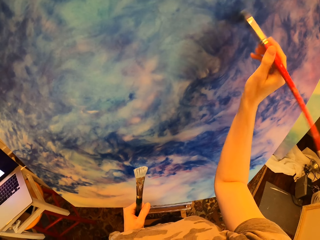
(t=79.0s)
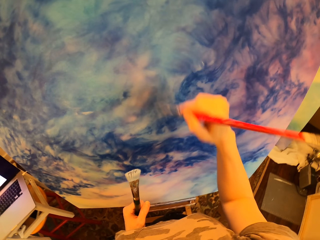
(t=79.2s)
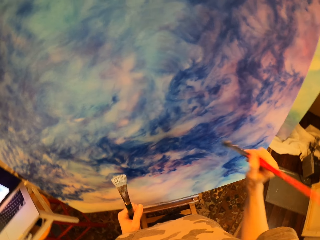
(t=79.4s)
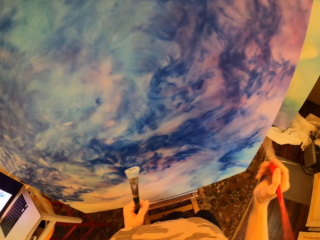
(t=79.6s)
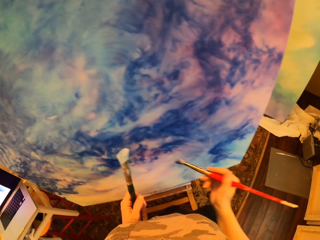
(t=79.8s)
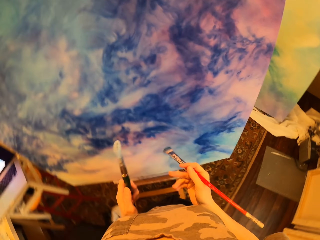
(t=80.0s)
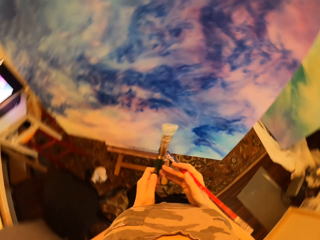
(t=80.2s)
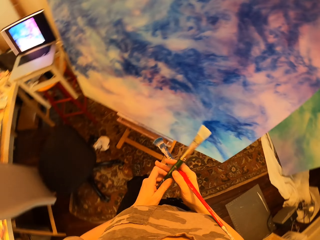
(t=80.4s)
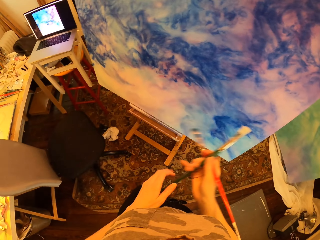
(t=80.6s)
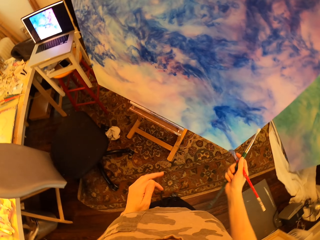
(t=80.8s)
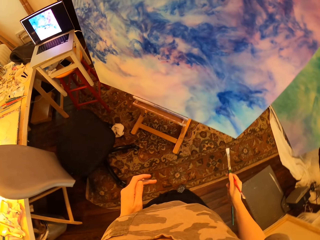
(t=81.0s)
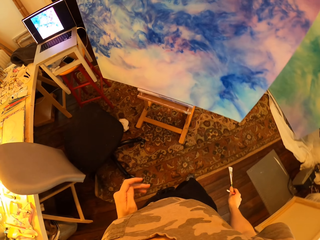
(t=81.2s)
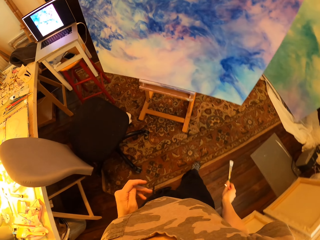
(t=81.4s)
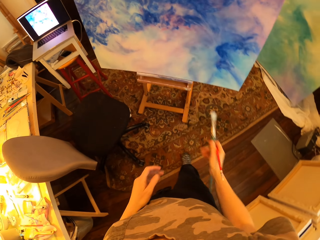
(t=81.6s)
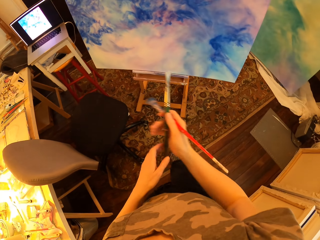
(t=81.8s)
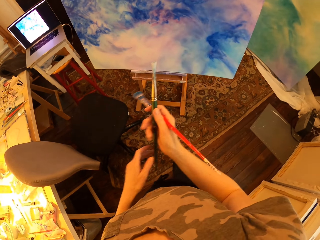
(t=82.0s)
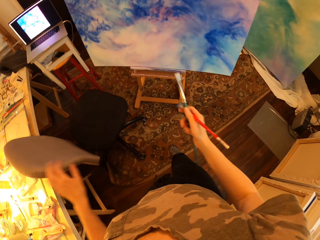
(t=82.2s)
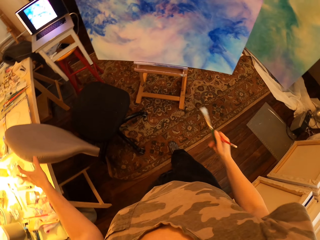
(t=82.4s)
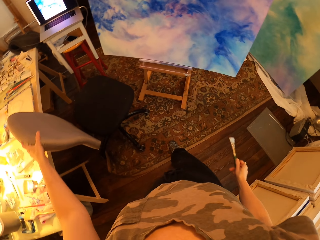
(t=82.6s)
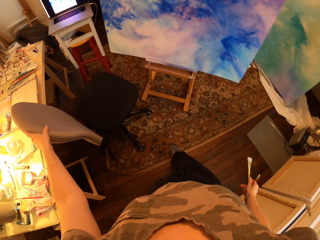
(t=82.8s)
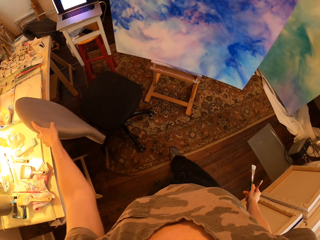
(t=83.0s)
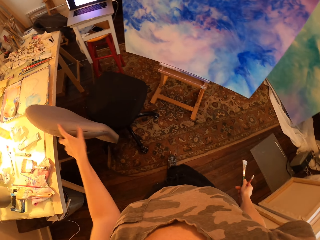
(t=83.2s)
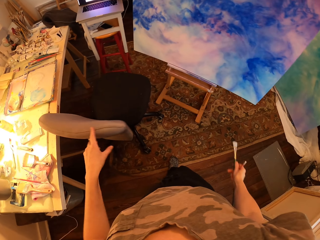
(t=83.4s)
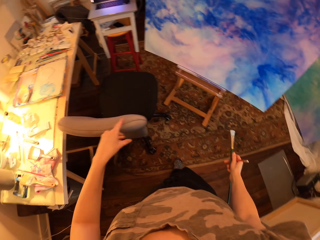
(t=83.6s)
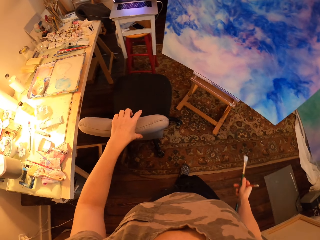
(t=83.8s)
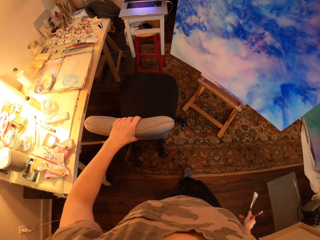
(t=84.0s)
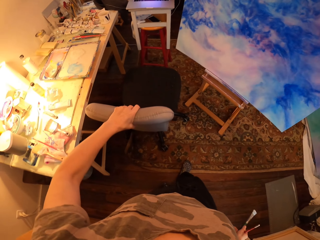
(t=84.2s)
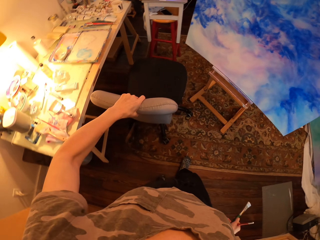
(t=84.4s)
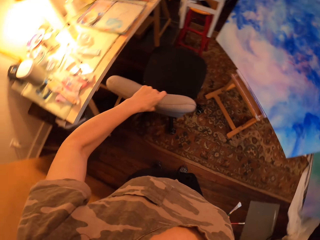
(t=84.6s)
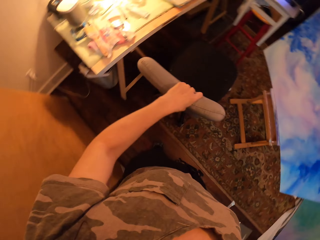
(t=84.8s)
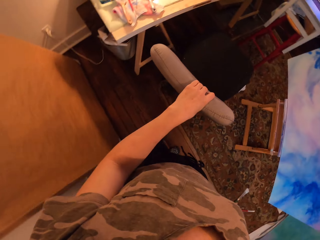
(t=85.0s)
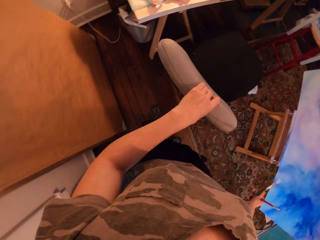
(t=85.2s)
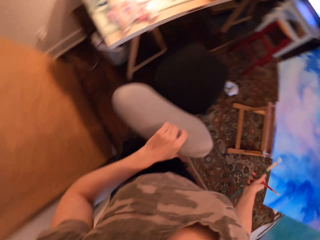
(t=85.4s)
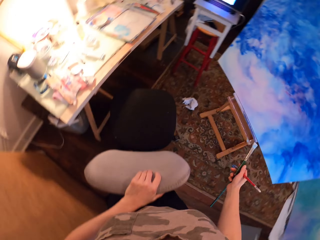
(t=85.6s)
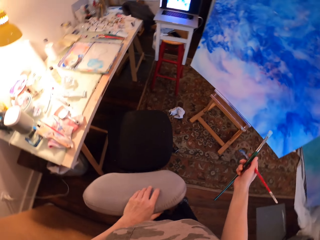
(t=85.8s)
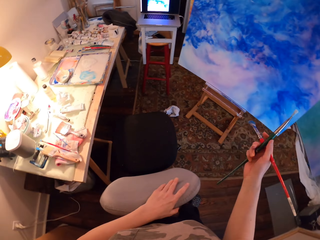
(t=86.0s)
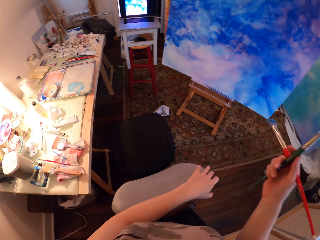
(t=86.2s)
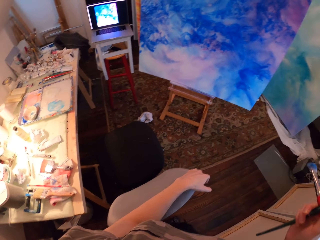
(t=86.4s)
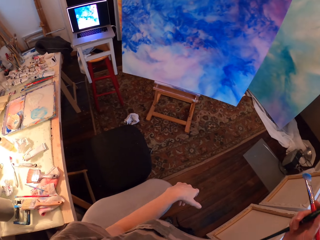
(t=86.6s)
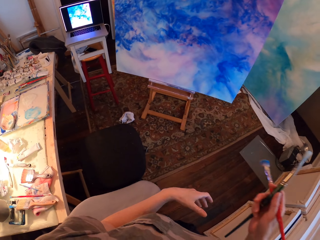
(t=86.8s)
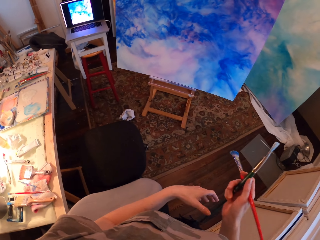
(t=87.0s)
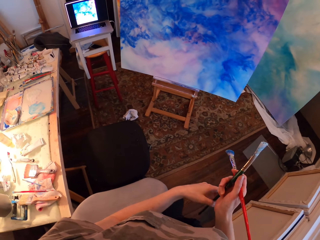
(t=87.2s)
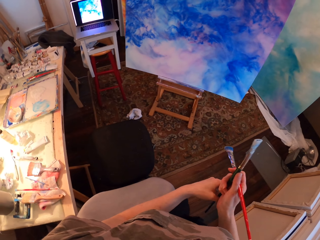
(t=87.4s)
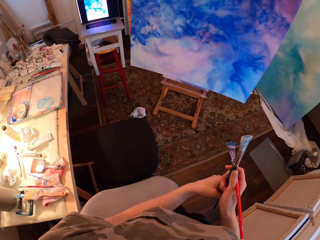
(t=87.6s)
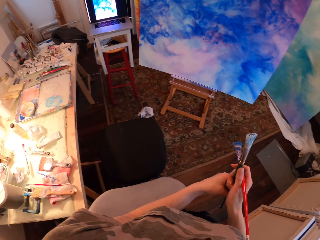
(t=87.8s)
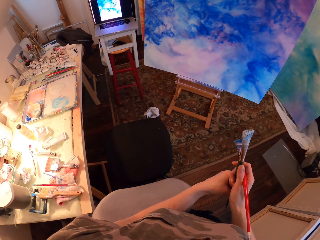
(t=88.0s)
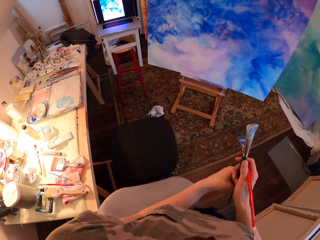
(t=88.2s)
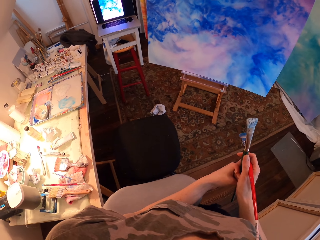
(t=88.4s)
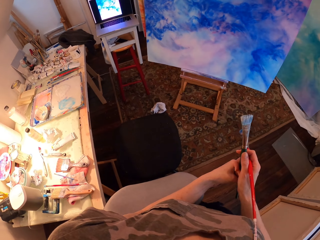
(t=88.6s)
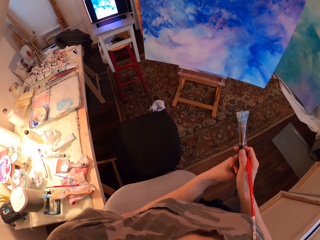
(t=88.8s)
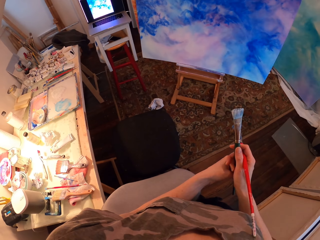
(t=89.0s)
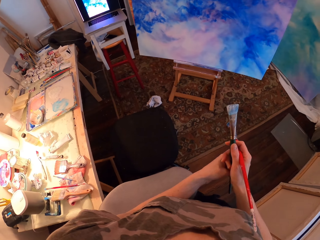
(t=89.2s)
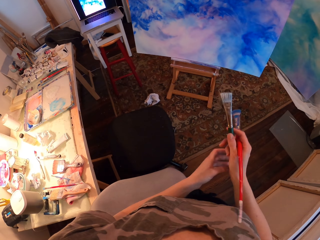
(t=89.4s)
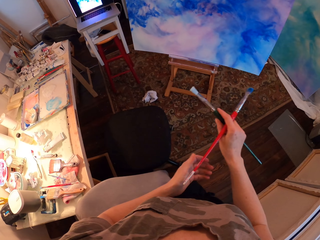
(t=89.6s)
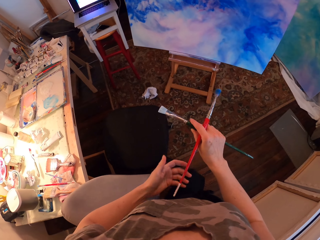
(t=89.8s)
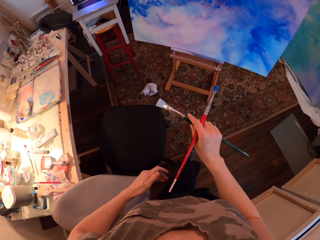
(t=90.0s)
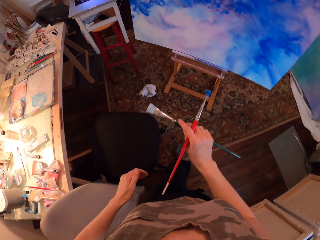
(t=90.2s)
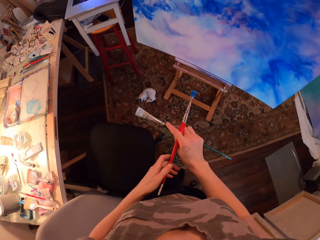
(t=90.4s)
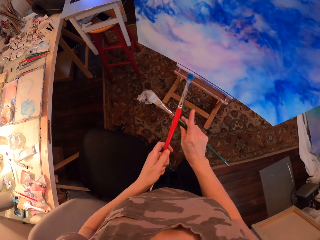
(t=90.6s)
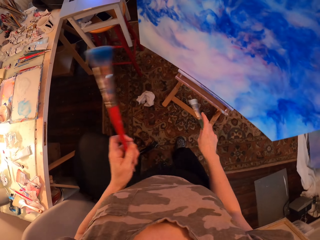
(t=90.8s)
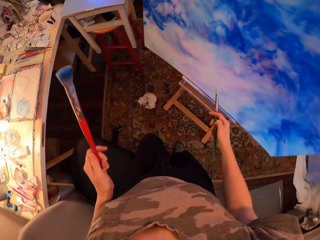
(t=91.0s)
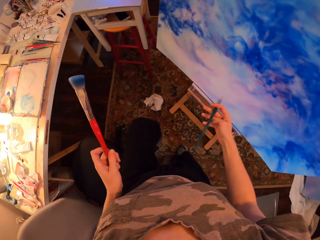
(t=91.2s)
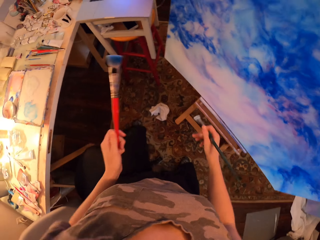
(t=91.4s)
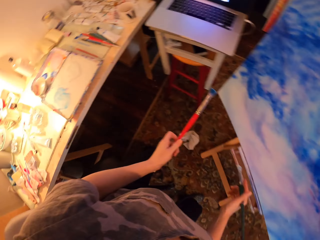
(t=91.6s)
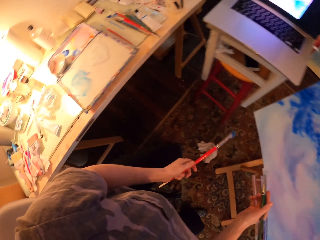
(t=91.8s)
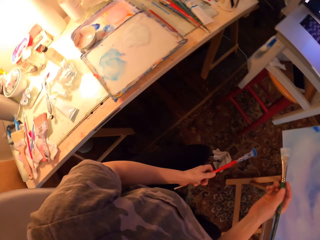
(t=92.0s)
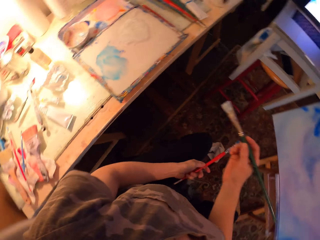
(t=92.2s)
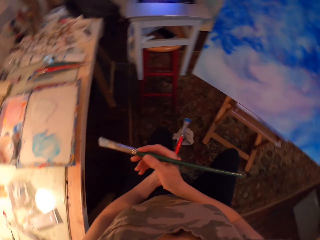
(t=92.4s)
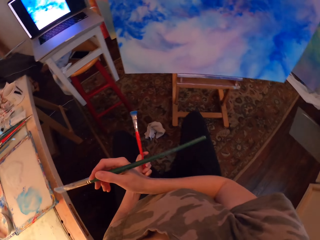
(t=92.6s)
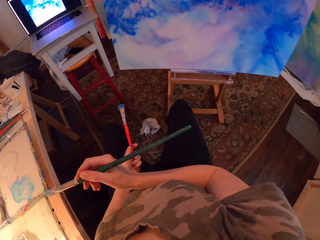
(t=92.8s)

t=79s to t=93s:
The camera wearer holds both paintbrushes on the right hand. They hold the chair. They hold the paintbrush with both hands.

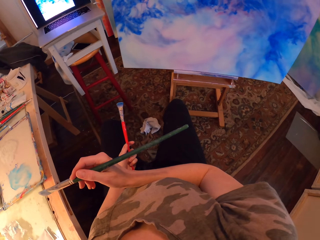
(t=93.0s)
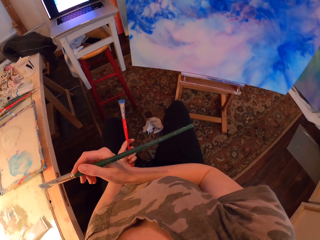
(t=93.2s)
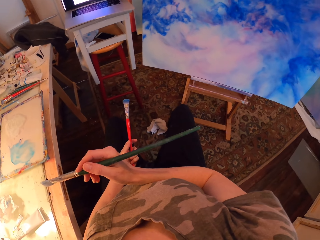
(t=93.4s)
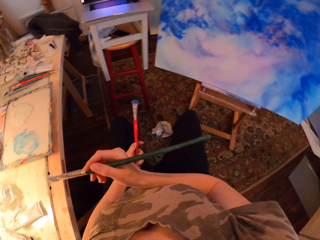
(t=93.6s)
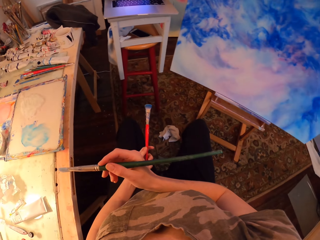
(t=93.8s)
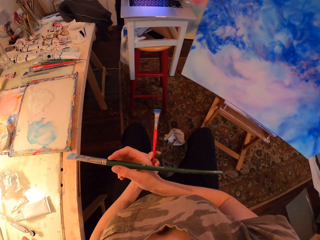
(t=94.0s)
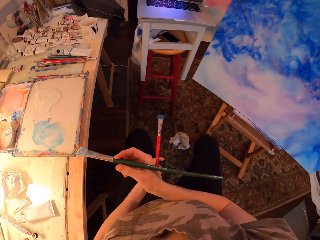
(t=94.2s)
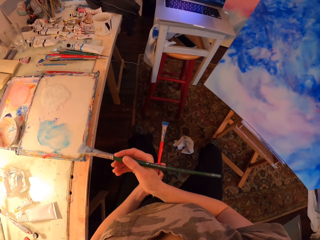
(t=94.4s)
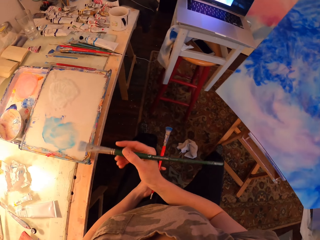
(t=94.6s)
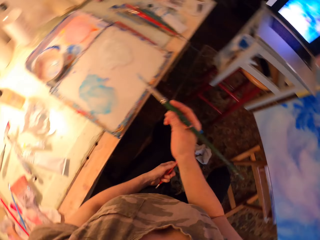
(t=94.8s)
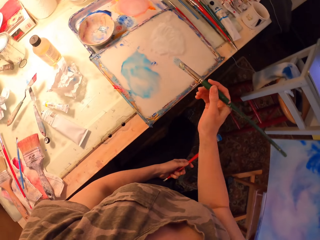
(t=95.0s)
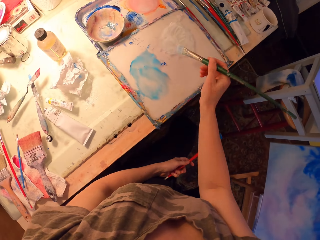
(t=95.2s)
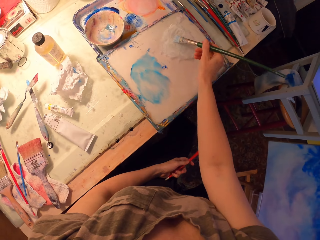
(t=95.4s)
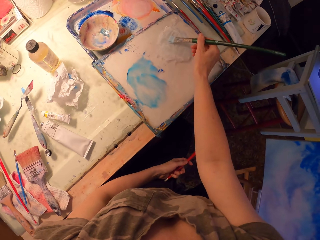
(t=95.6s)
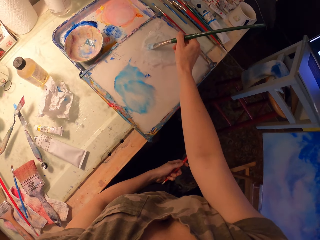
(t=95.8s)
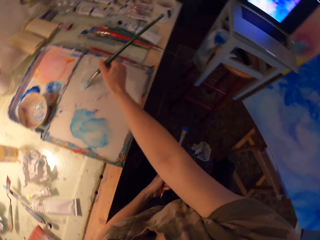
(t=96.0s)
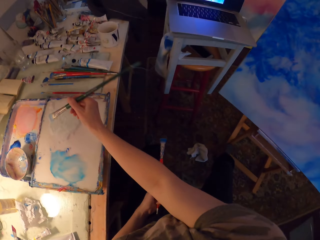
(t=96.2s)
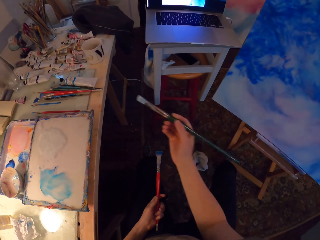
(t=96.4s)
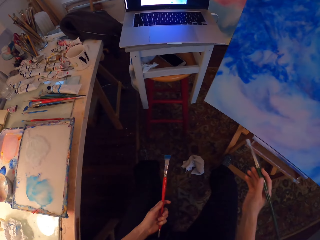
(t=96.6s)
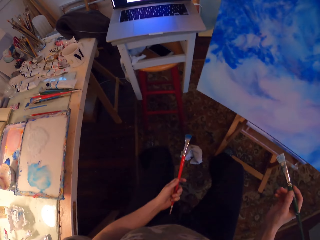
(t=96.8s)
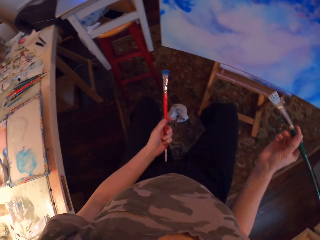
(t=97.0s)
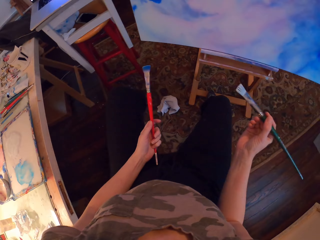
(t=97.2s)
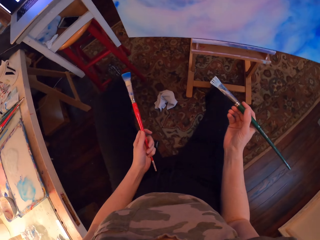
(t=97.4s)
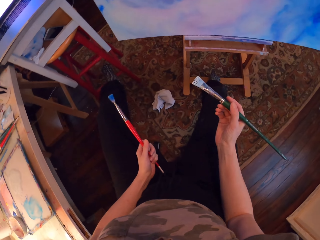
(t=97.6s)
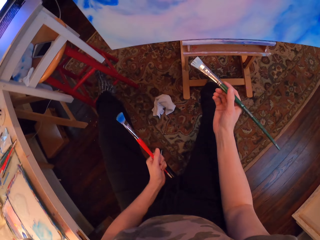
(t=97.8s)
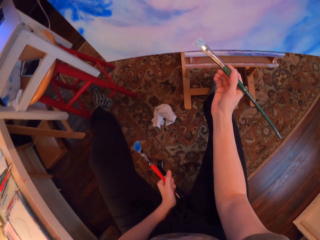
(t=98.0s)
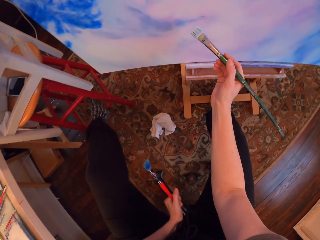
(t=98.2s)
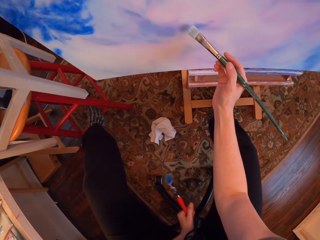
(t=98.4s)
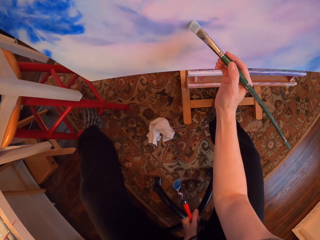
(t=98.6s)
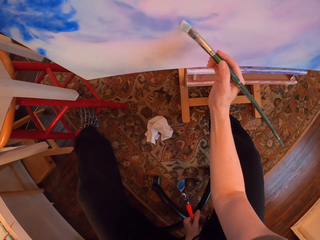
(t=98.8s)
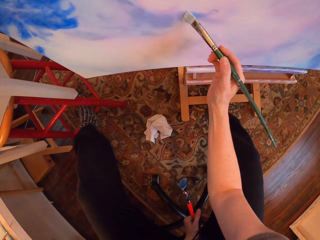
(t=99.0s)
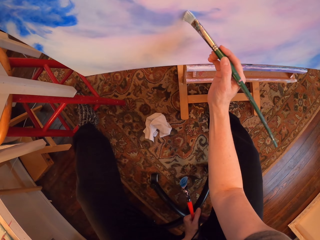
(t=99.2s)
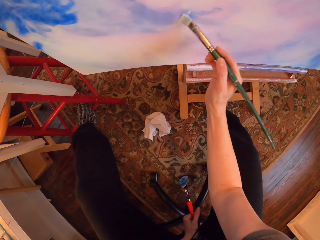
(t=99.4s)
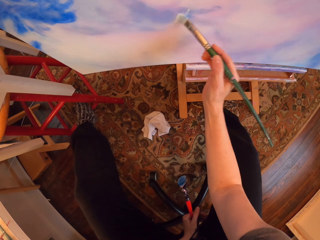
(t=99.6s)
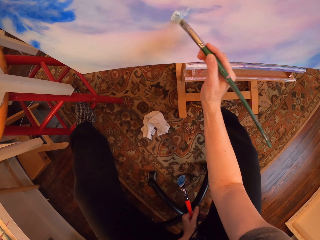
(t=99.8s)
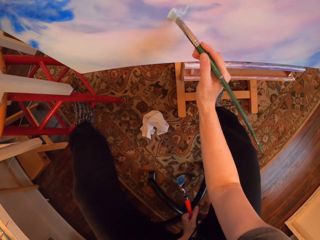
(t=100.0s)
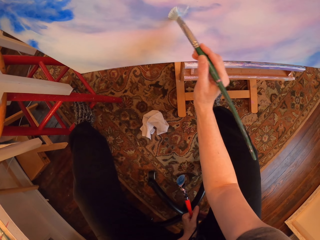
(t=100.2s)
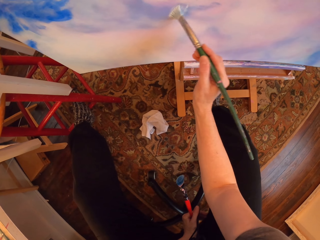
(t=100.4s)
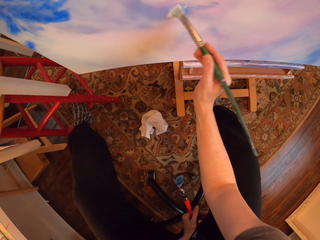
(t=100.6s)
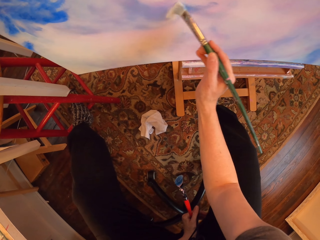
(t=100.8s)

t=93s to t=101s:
The camera wearer paints on the drawing paint.
